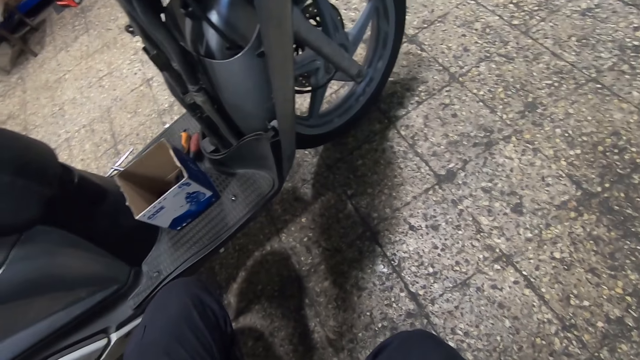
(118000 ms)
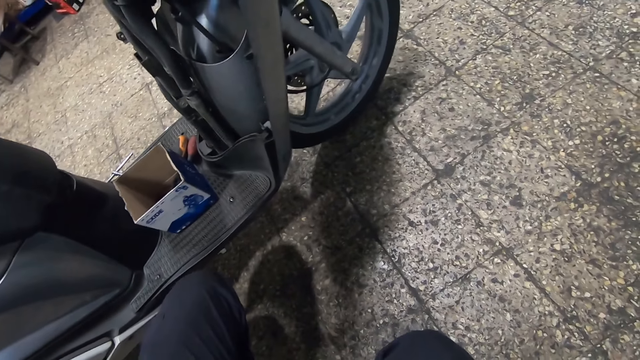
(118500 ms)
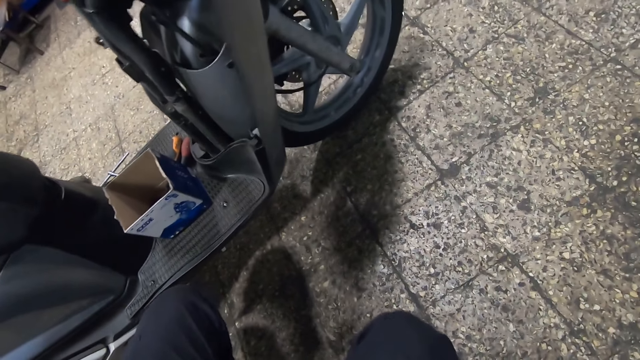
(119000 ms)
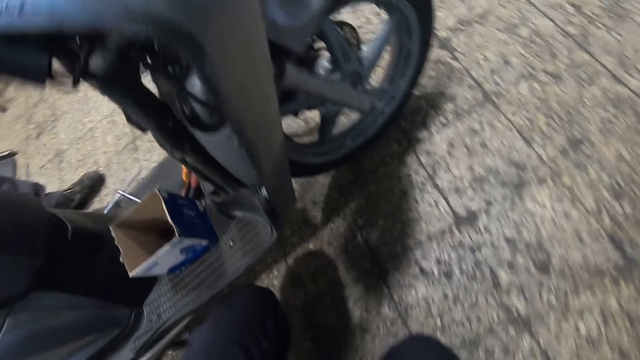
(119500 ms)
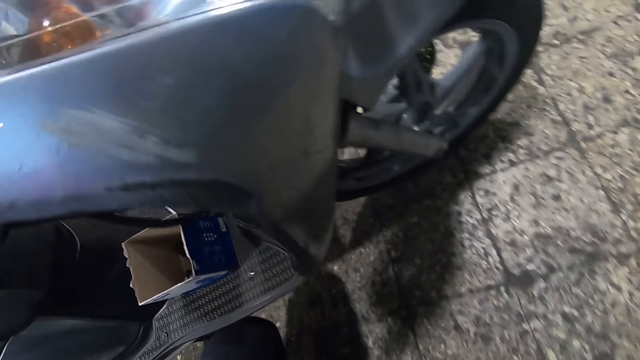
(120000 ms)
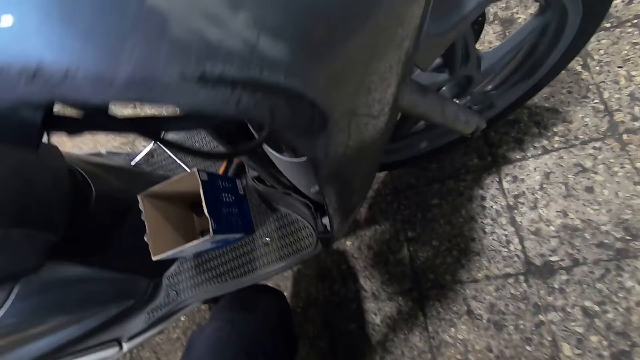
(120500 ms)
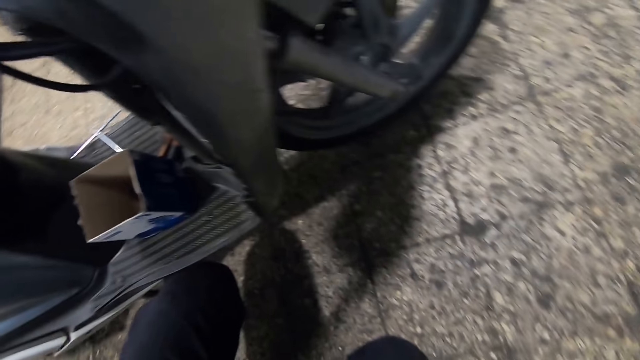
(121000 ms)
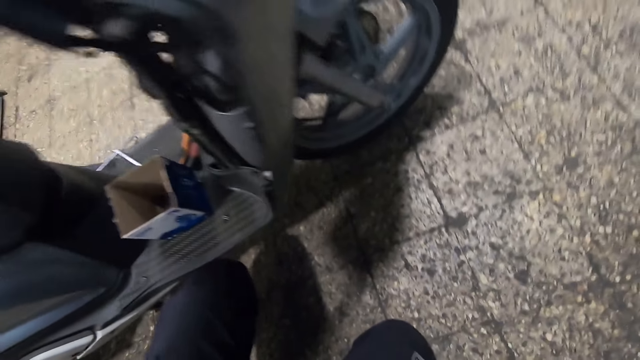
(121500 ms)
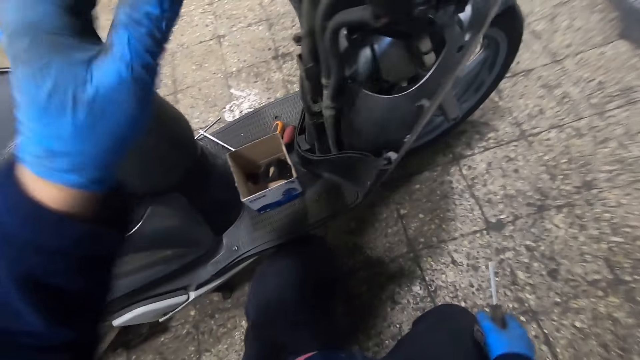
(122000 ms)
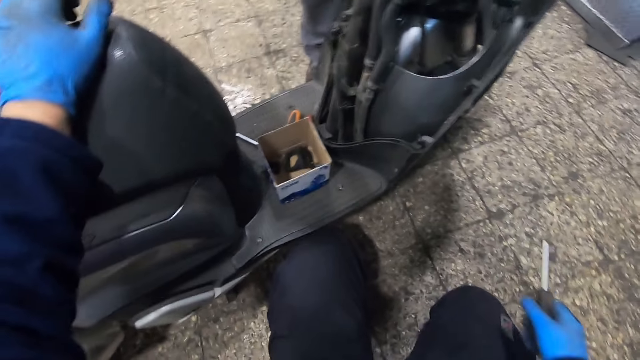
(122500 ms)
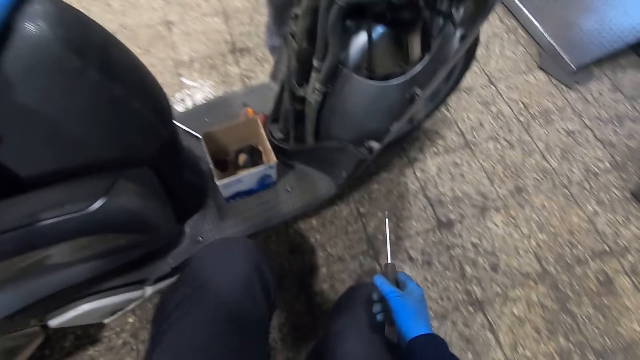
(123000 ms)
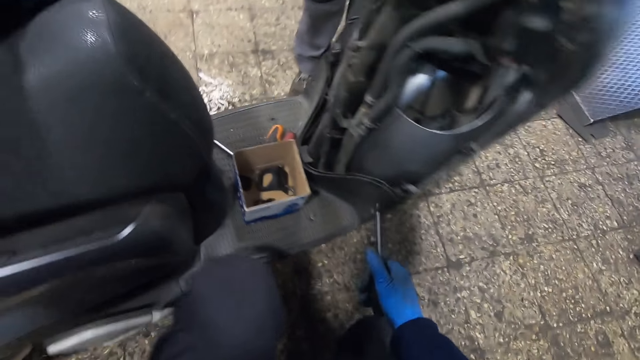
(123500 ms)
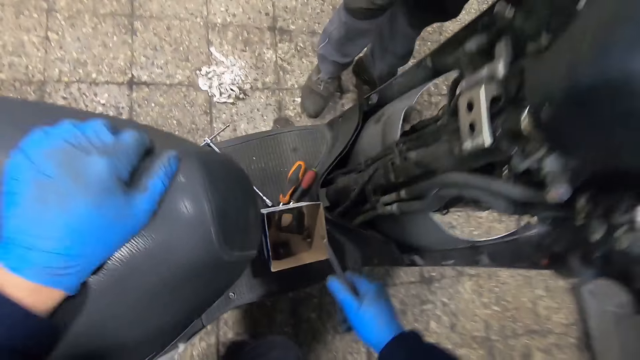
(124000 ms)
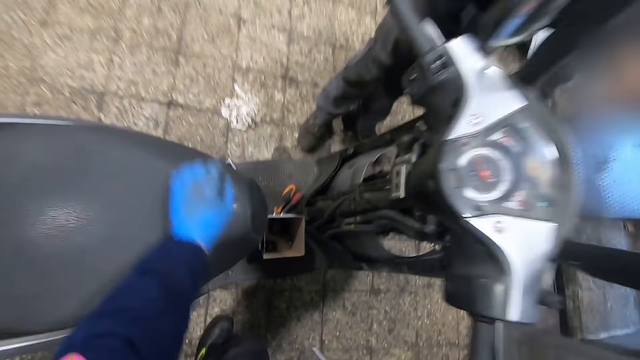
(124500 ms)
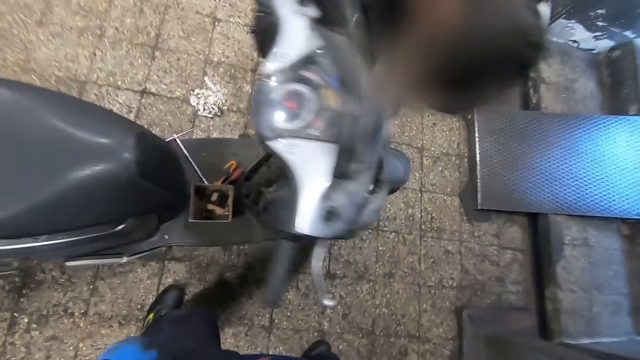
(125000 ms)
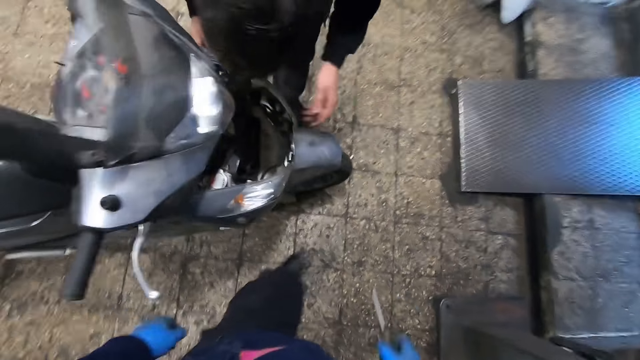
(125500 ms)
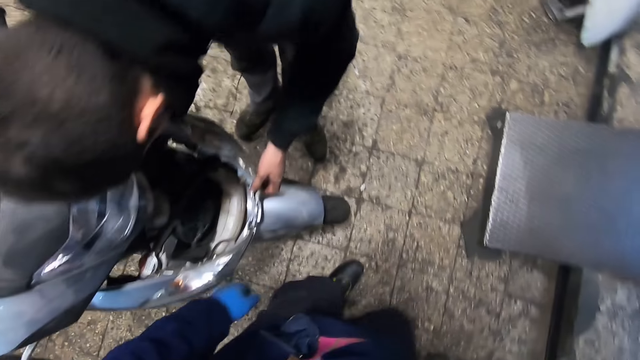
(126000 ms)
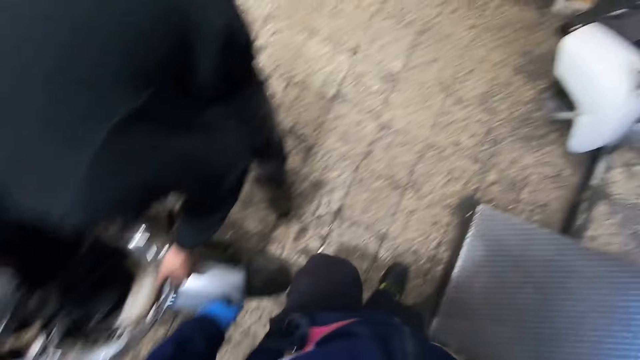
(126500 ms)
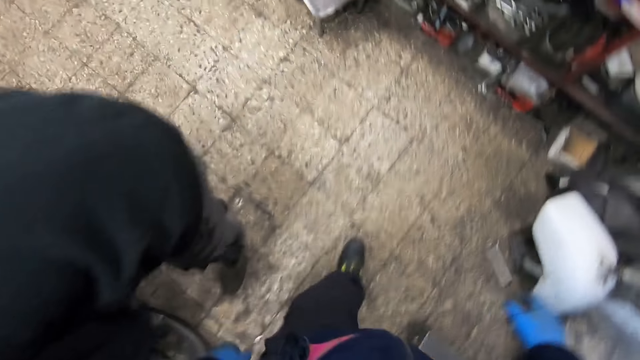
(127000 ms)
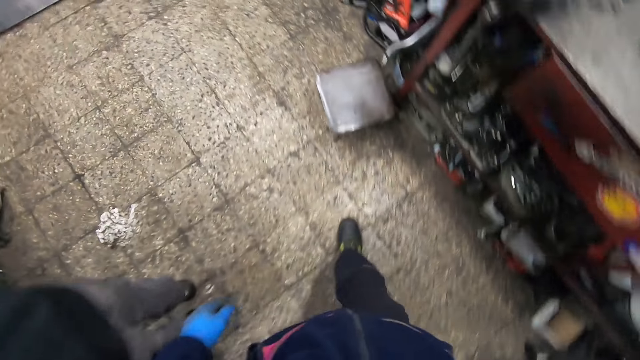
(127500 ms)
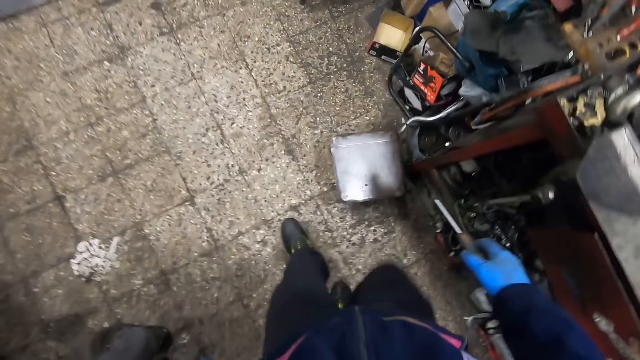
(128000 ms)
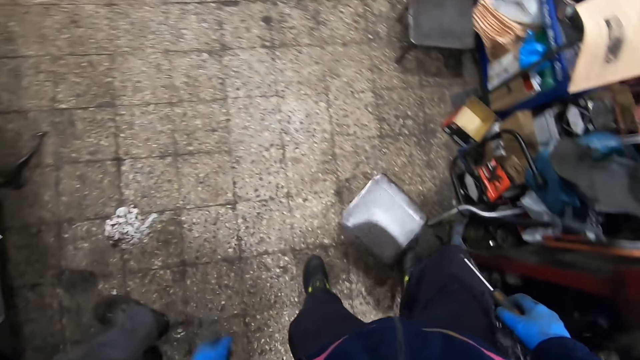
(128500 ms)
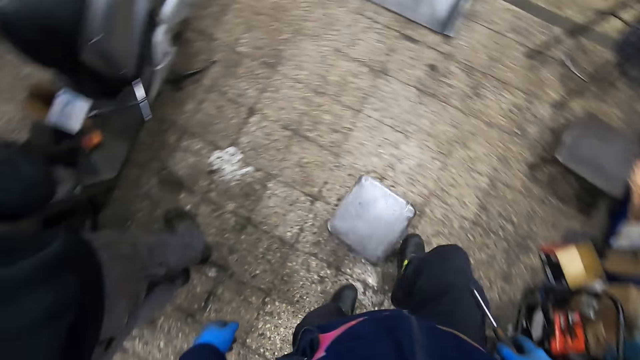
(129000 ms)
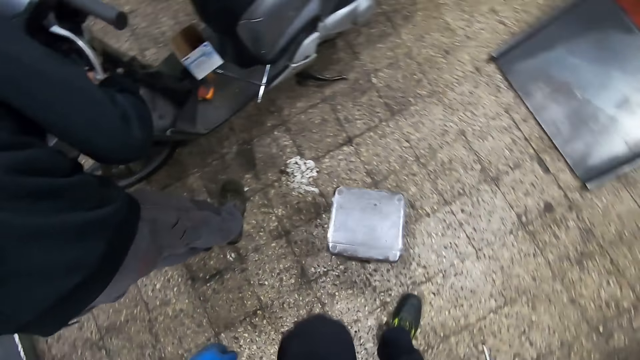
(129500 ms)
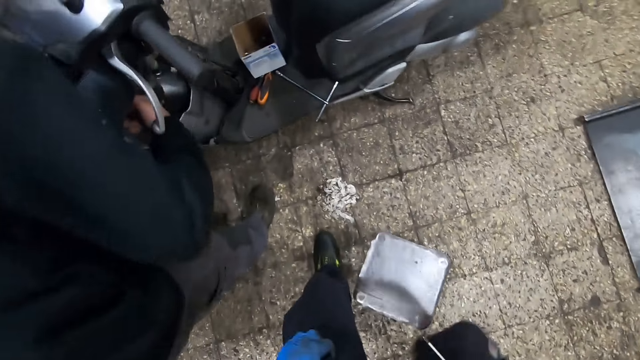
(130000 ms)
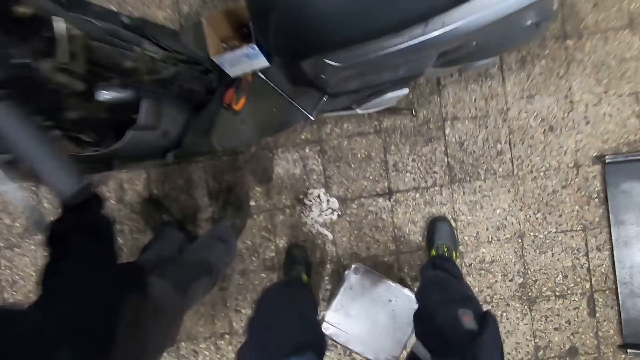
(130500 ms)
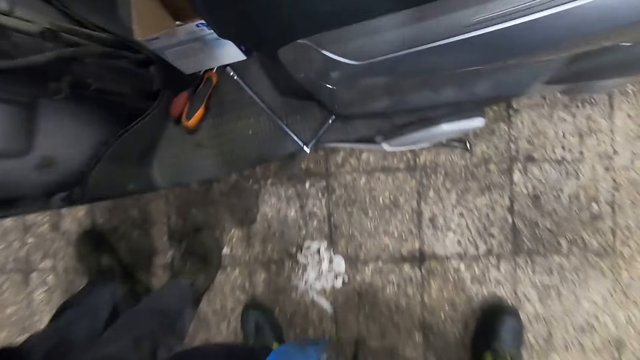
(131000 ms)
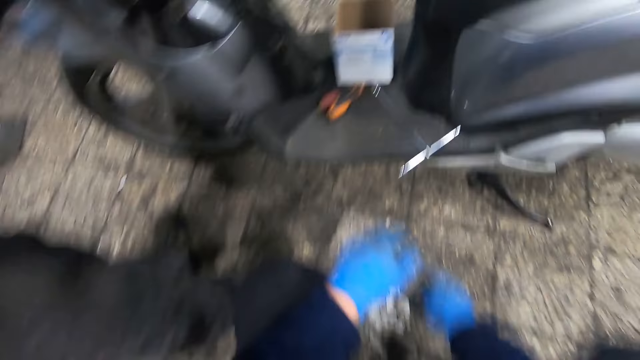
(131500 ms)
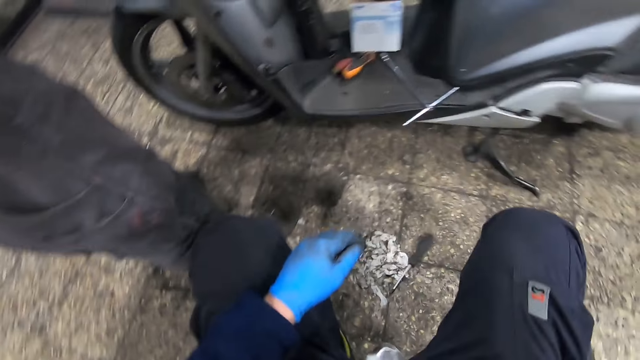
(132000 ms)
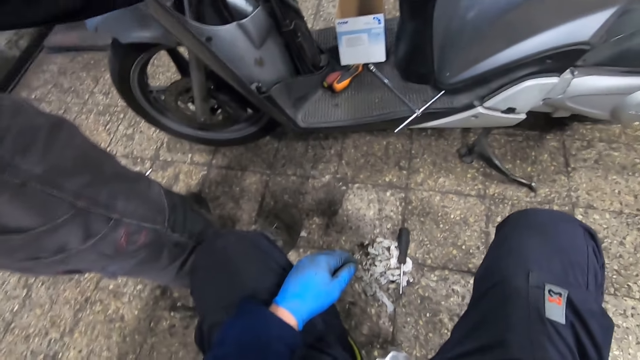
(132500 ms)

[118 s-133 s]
The camera wearer moves the motorbike. He touches the motorbike with his gloved left hand. He stands up beside the motorbike. The man touches the motorbike with both hands. The camera wearer walks towards the man. He moves a stool with his right leg towards the motorbike. He sits on the stool beside the motorbike. He raises his gloved right hand. He adjusts the camera with his gloved right hand. He puts a screwdriver on the floor.
